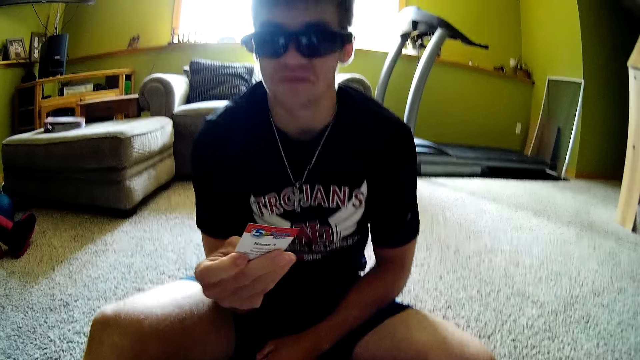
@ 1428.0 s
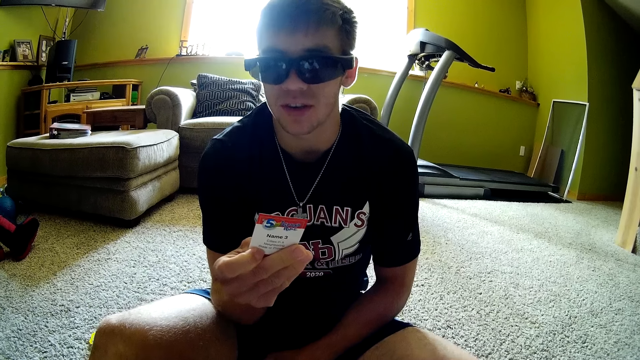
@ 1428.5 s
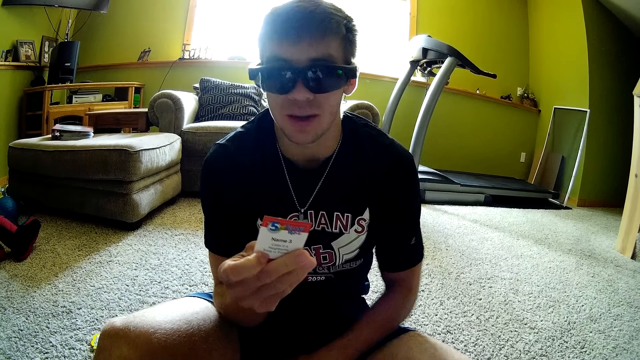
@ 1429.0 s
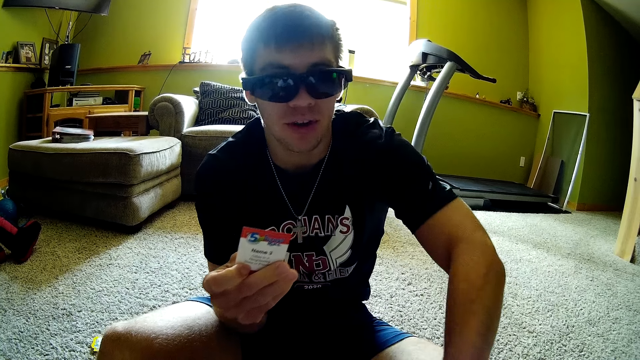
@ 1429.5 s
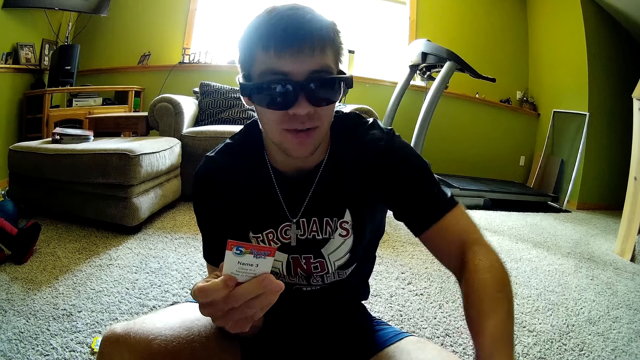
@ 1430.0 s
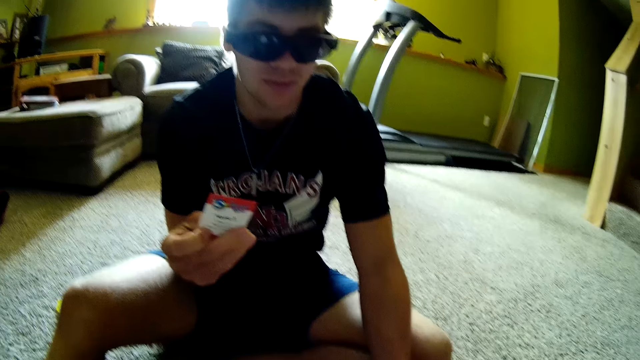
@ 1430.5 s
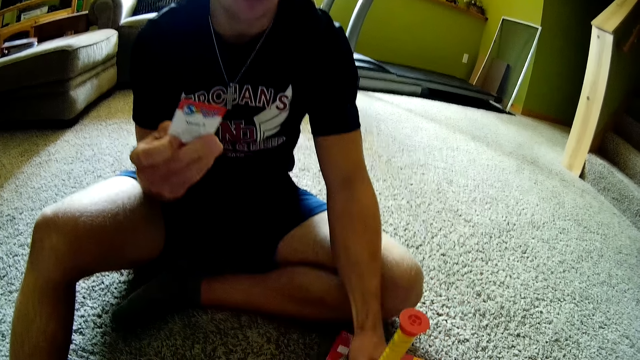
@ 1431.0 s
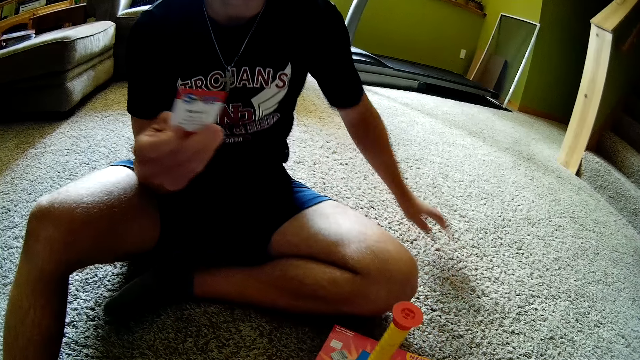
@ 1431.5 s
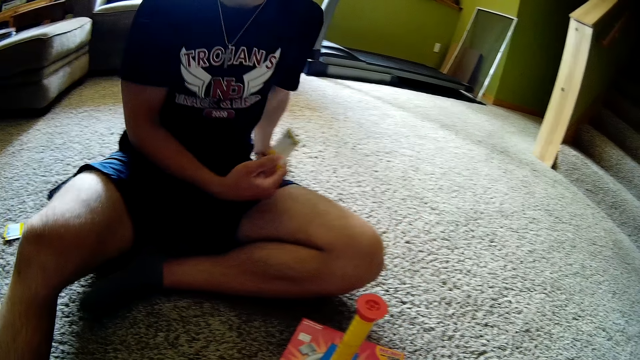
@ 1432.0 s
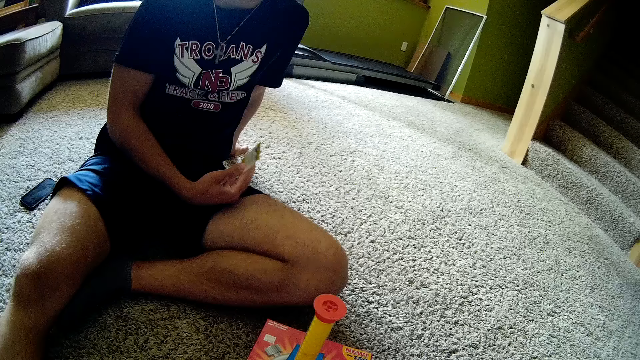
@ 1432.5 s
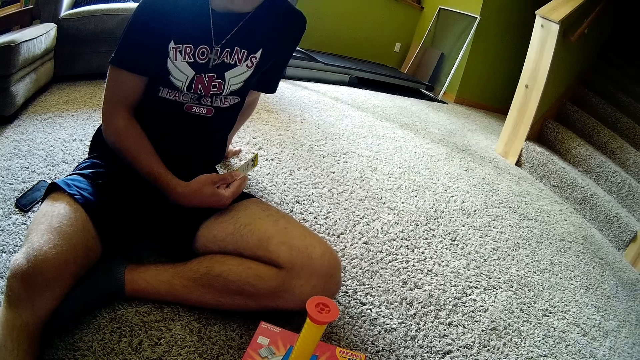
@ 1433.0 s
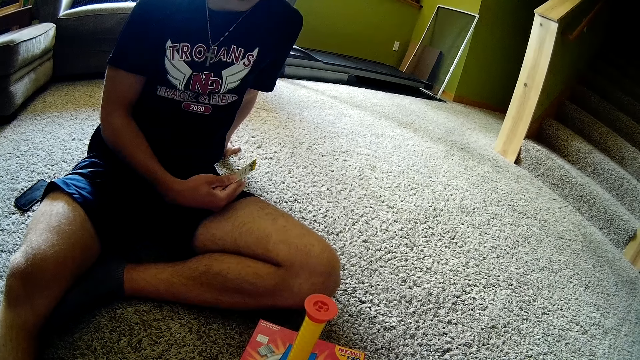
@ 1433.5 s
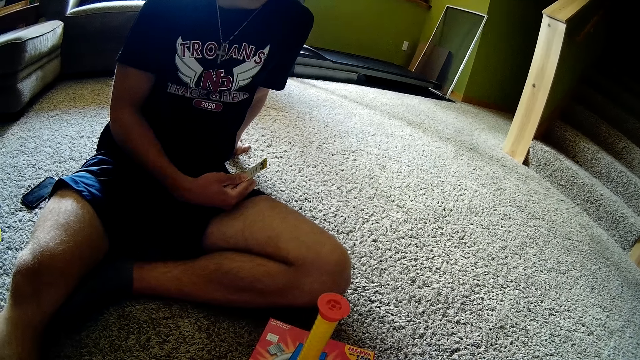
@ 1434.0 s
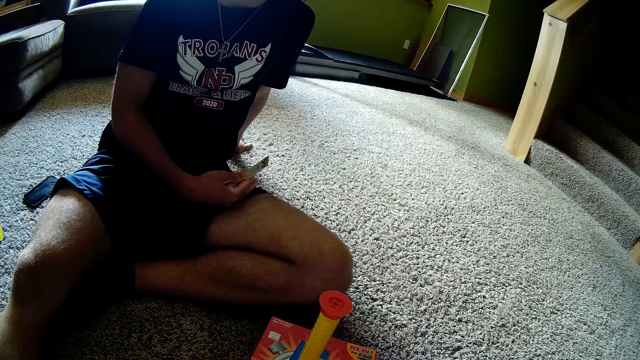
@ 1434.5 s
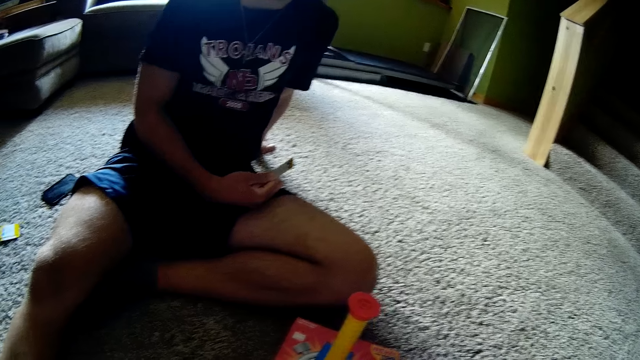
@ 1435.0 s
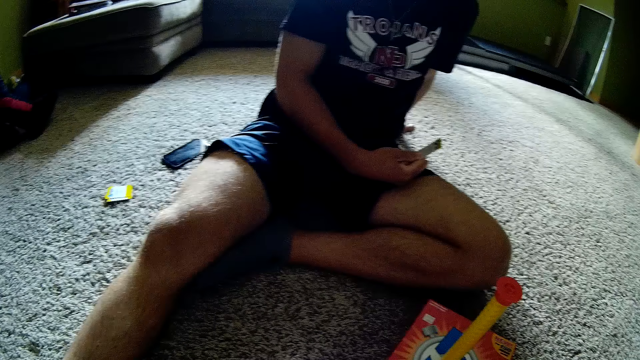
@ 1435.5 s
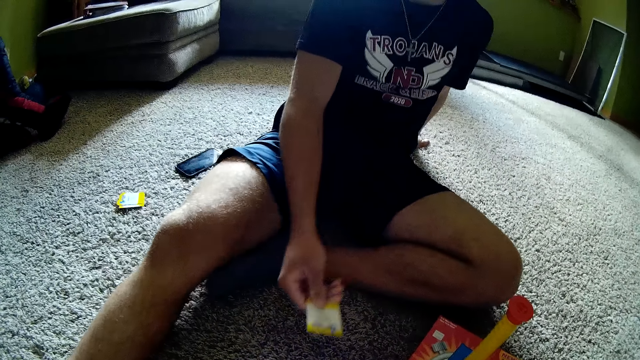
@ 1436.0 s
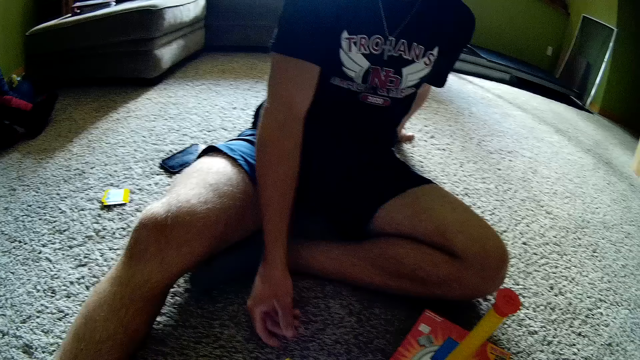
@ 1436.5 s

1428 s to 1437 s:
A man reads the card. The camera wearer interacts with the man. The man turns the cylinder on the box. The camera wearer interacts with the man.

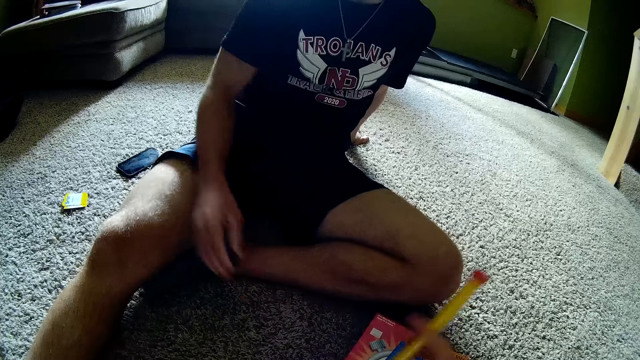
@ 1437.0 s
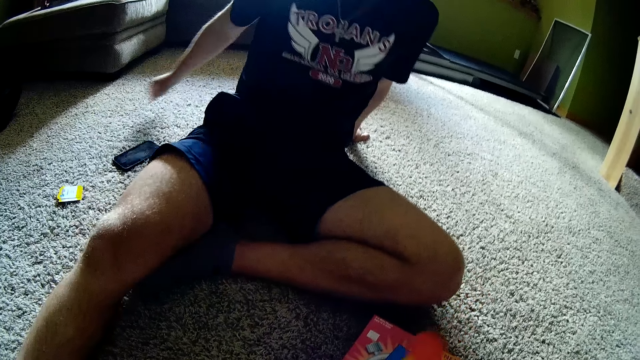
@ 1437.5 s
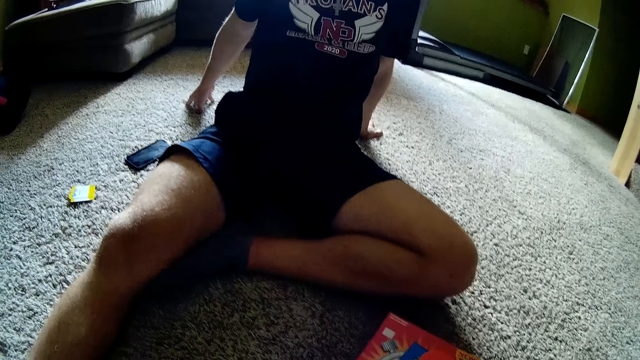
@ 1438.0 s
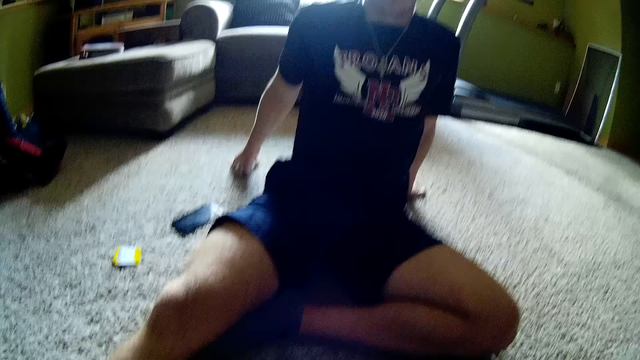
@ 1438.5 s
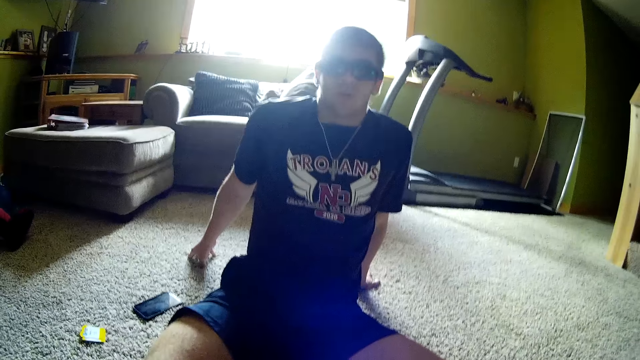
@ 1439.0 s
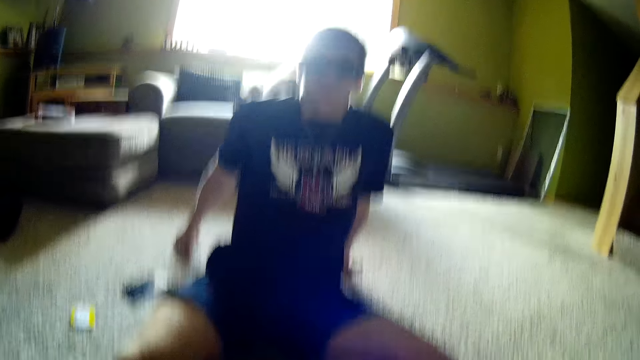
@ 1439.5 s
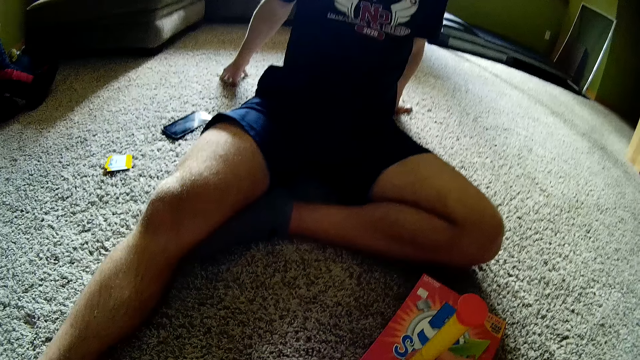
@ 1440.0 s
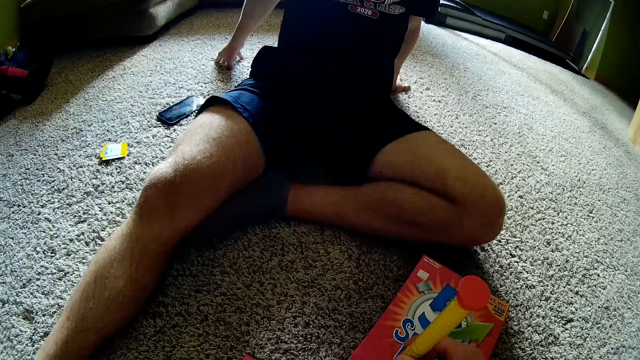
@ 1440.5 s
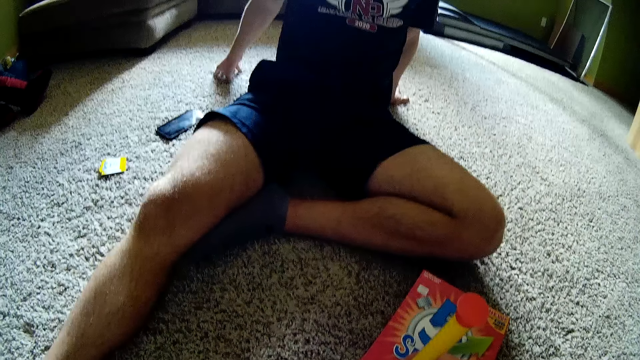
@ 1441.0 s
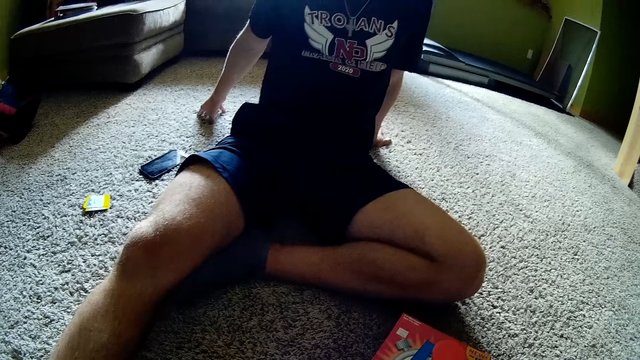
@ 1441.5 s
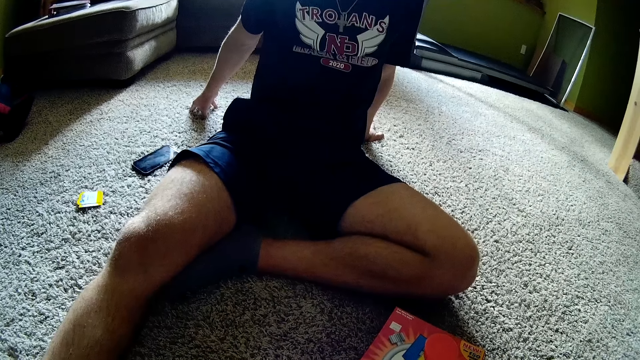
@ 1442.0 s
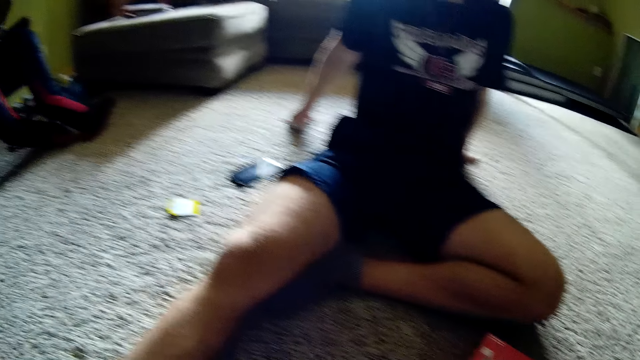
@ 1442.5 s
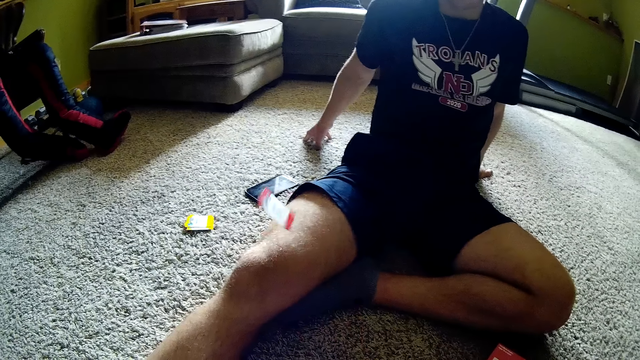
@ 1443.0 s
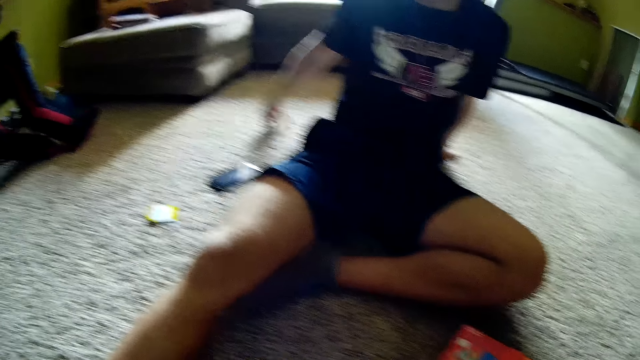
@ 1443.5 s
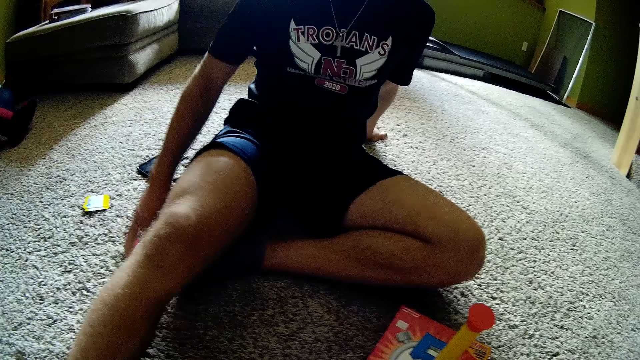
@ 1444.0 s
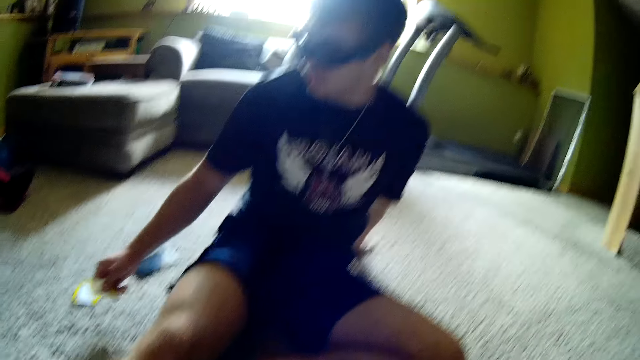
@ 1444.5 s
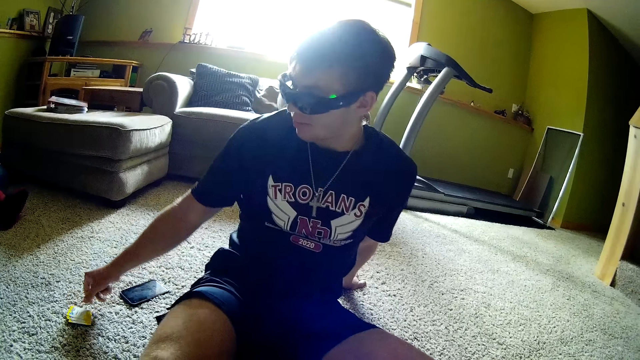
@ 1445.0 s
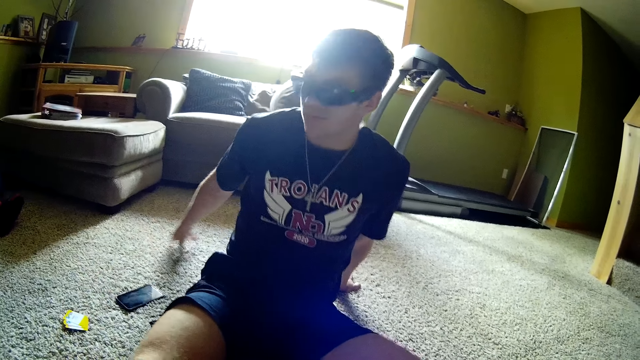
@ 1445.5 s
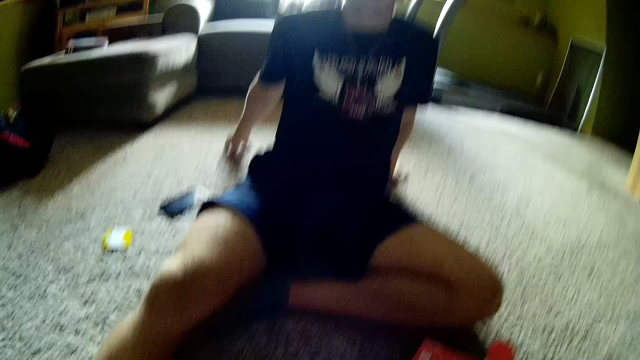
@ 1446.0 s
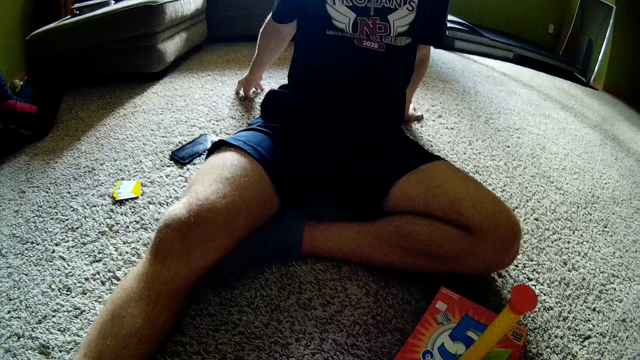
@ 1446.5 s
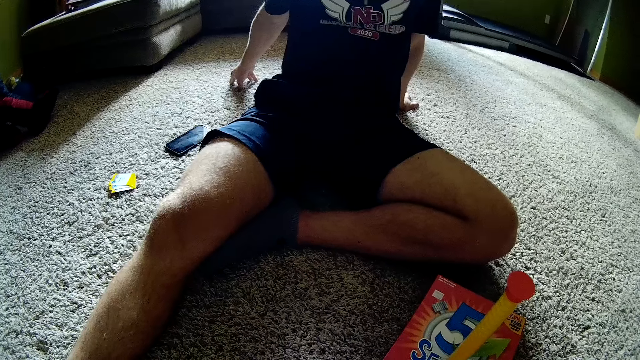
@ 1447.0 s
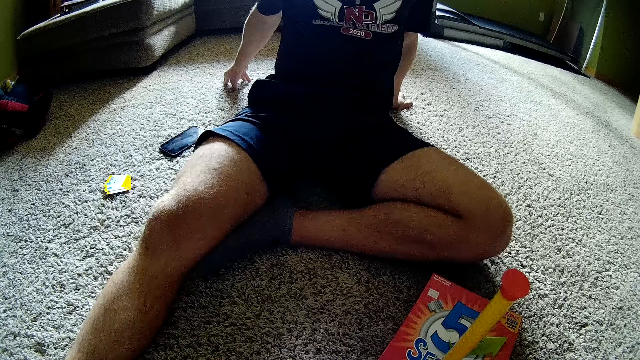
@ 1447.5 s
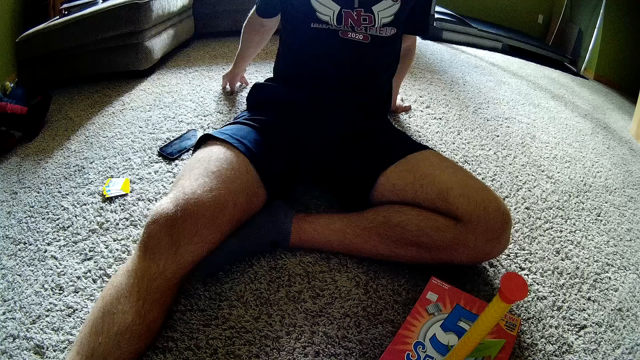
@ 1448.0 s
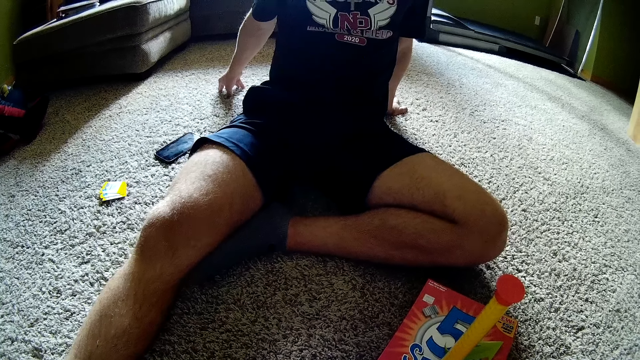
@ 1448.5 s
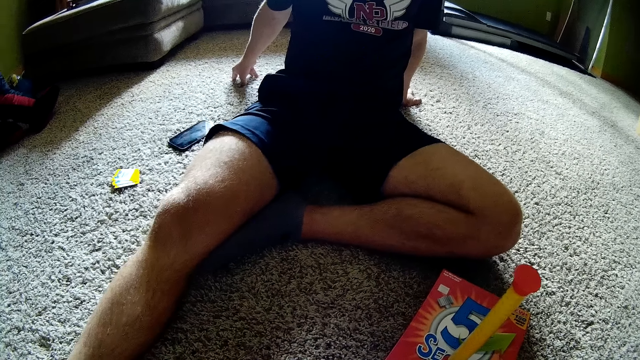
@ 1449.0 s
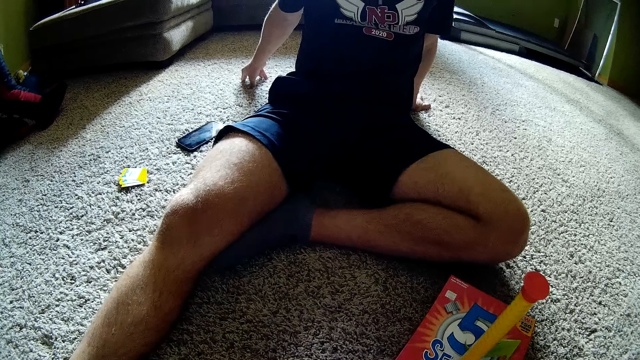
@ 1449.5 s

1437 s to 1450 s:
A man throws the card on the floor. The camera wearer turns the plastic stick. They look forward. They interact with the man. They throw a card. They move the stick. The man picks up a card from the floor and drops the card on the floor. The camera wearer interacts with the man.
